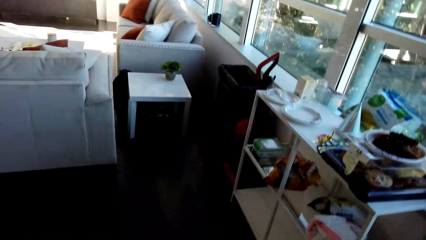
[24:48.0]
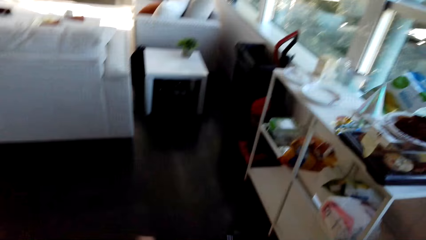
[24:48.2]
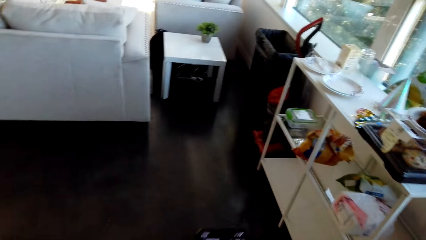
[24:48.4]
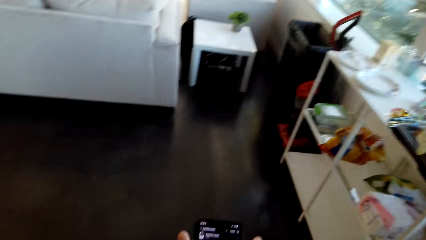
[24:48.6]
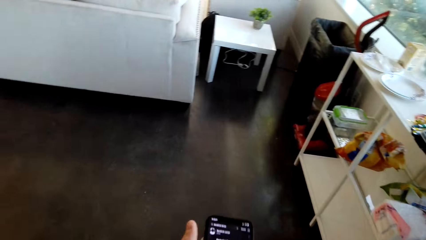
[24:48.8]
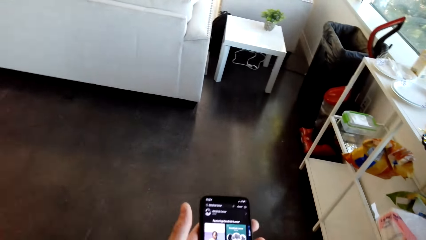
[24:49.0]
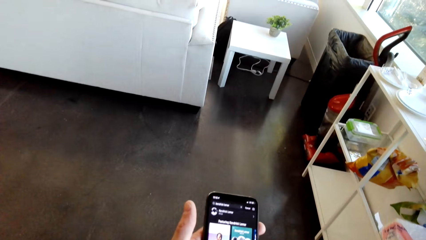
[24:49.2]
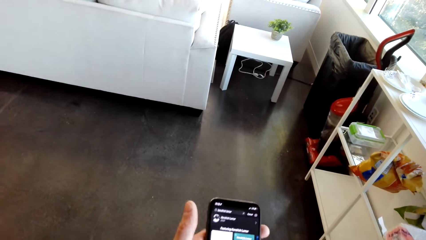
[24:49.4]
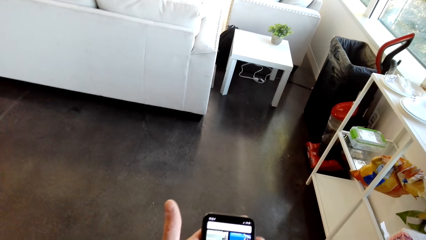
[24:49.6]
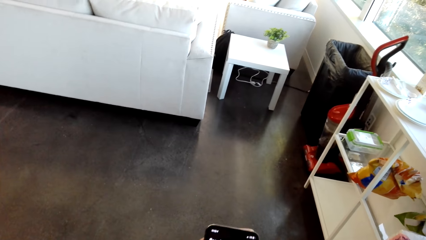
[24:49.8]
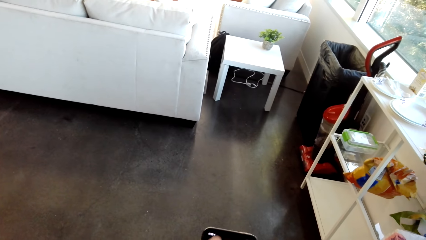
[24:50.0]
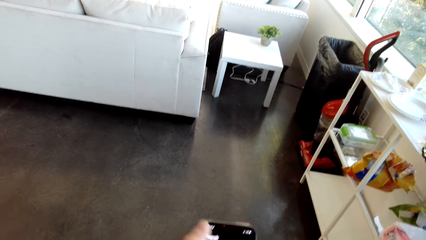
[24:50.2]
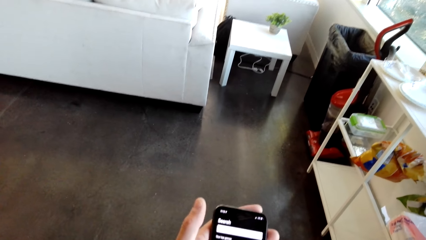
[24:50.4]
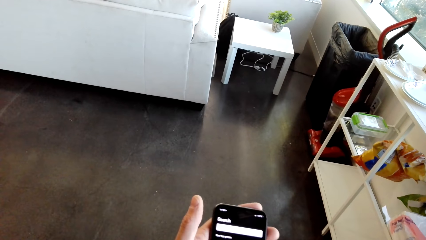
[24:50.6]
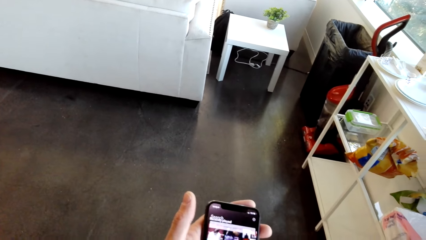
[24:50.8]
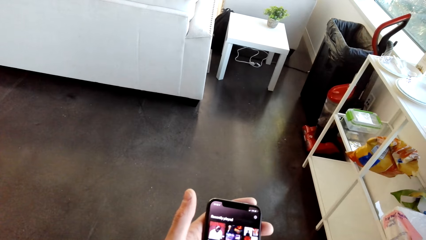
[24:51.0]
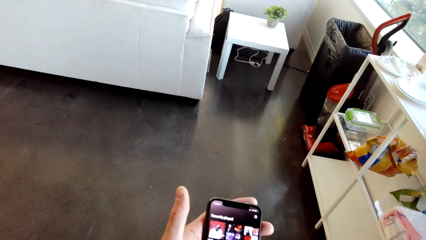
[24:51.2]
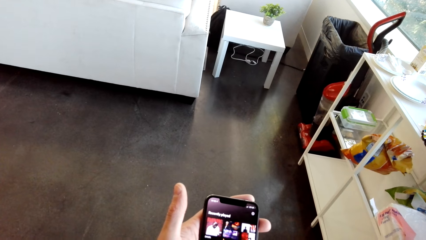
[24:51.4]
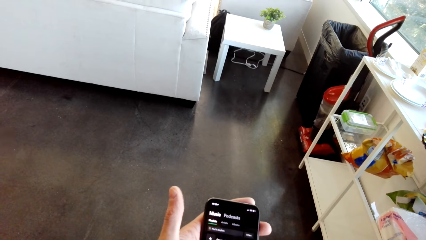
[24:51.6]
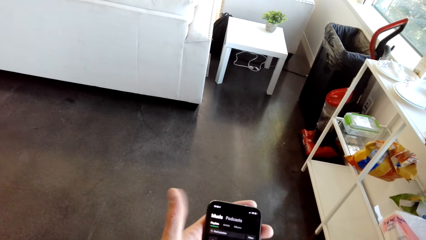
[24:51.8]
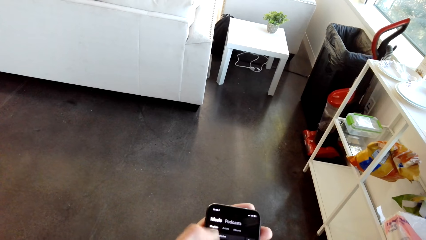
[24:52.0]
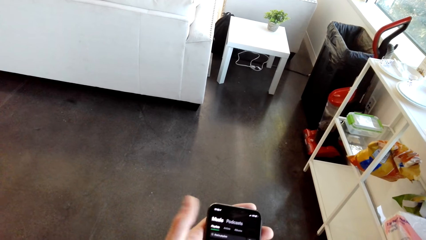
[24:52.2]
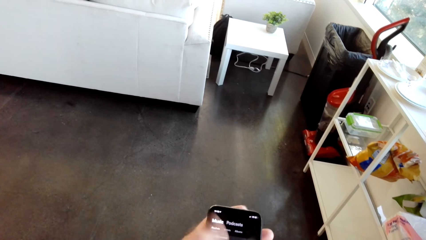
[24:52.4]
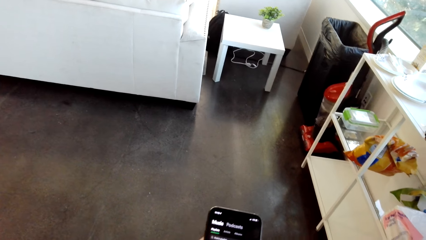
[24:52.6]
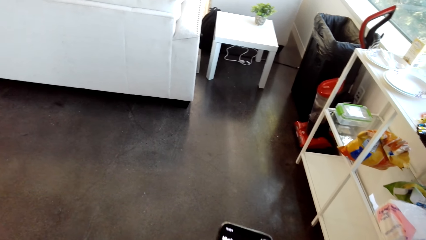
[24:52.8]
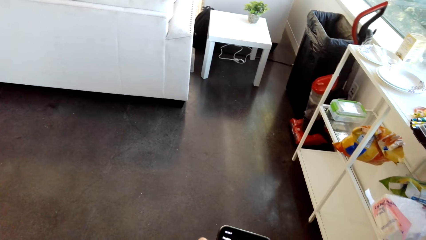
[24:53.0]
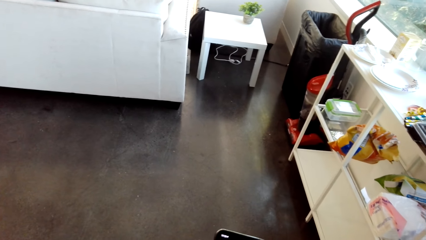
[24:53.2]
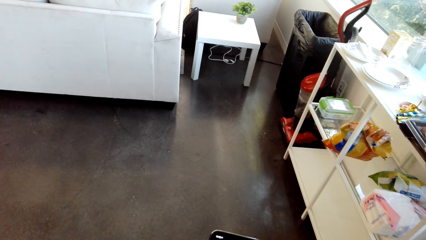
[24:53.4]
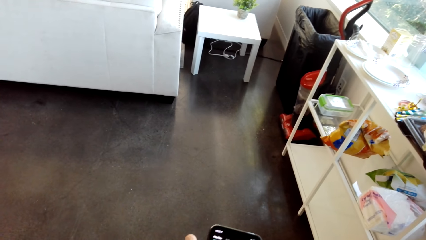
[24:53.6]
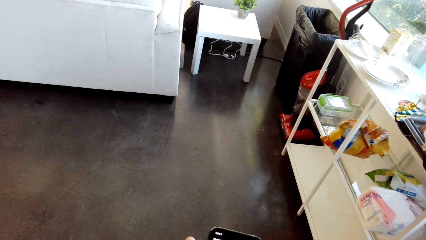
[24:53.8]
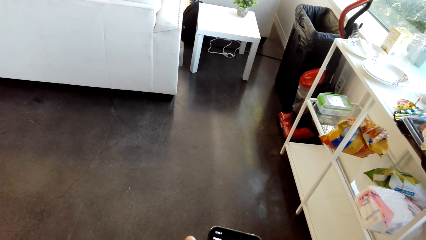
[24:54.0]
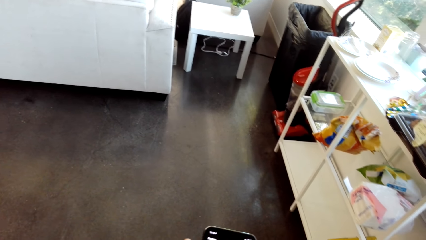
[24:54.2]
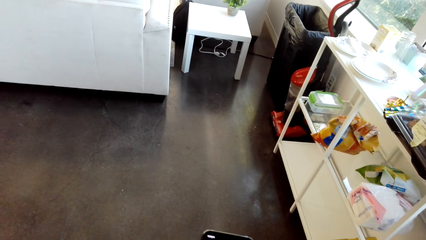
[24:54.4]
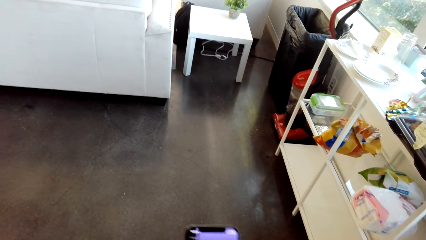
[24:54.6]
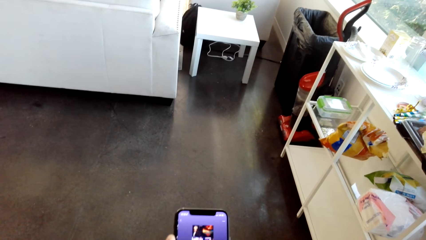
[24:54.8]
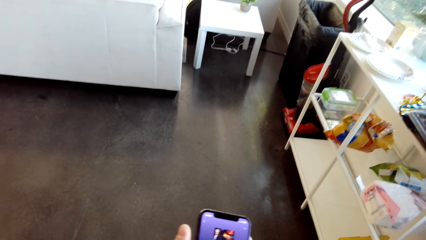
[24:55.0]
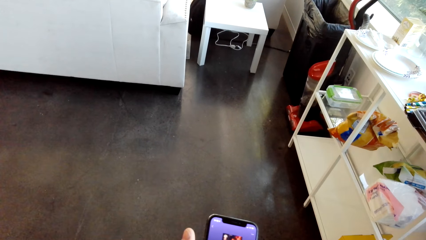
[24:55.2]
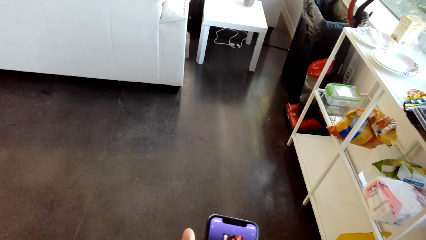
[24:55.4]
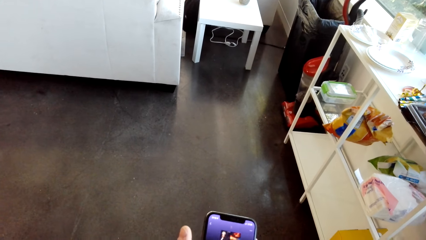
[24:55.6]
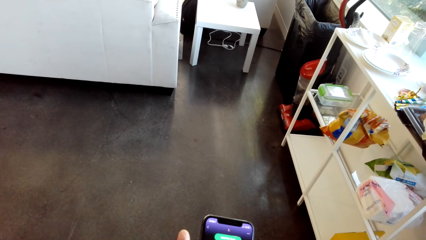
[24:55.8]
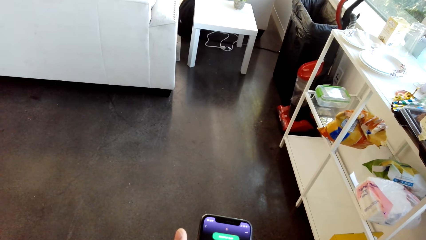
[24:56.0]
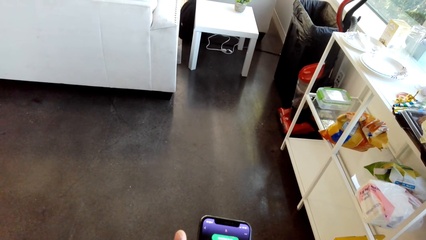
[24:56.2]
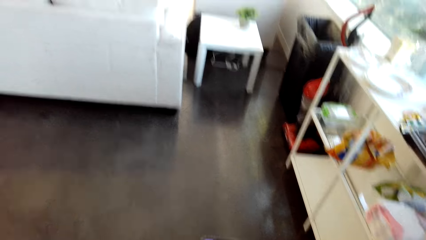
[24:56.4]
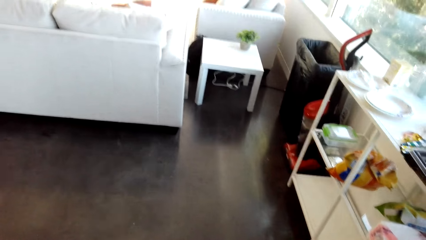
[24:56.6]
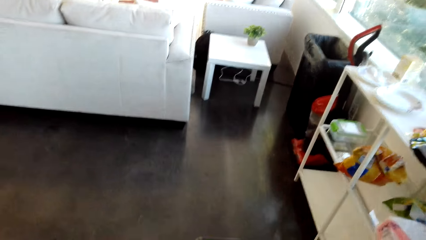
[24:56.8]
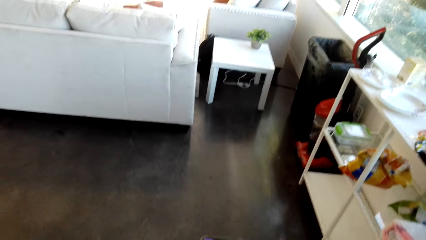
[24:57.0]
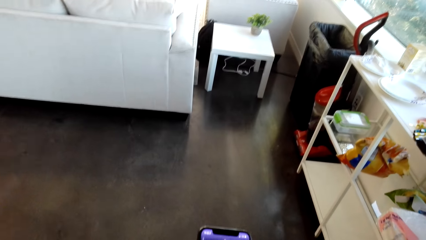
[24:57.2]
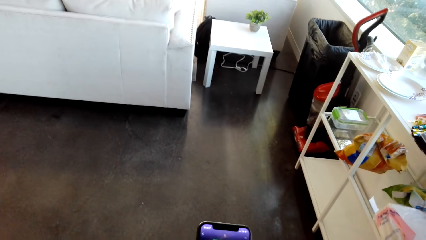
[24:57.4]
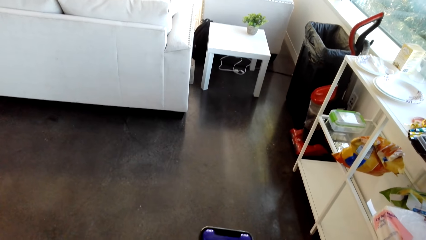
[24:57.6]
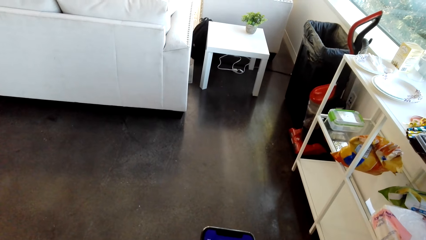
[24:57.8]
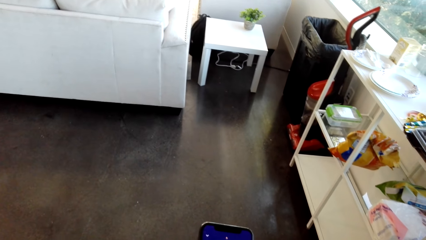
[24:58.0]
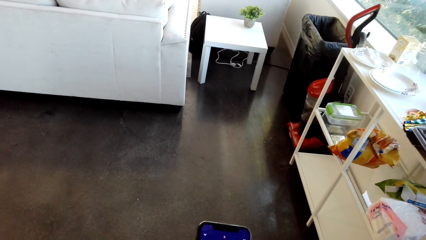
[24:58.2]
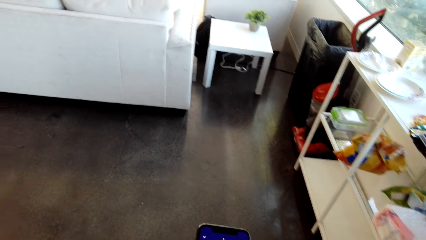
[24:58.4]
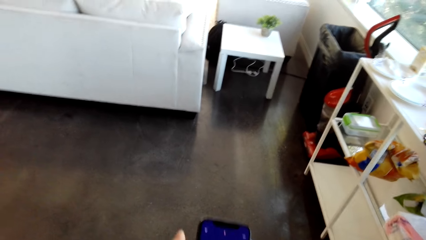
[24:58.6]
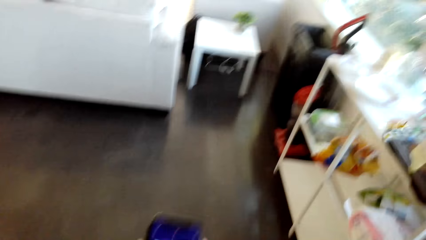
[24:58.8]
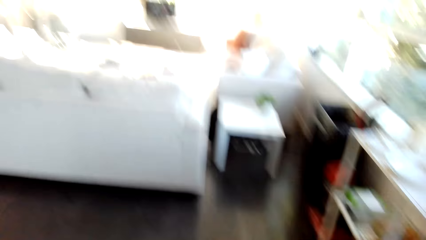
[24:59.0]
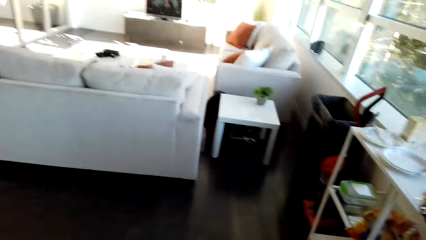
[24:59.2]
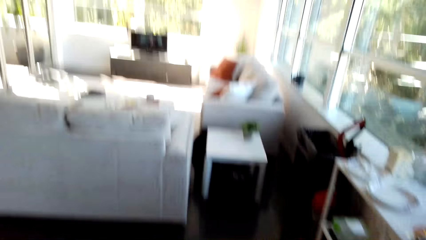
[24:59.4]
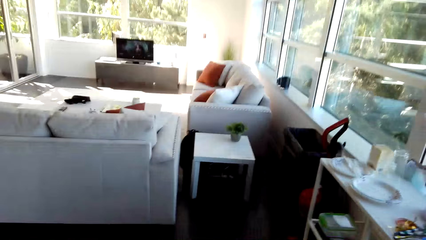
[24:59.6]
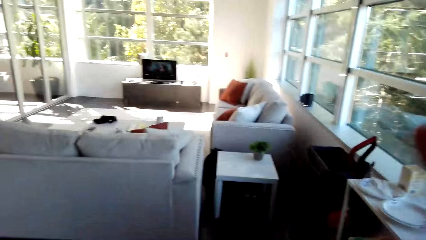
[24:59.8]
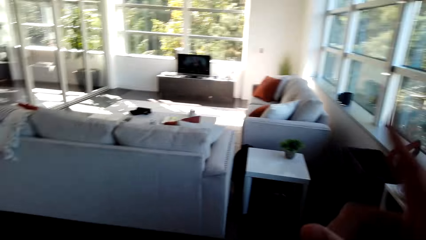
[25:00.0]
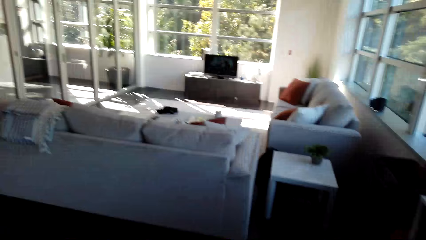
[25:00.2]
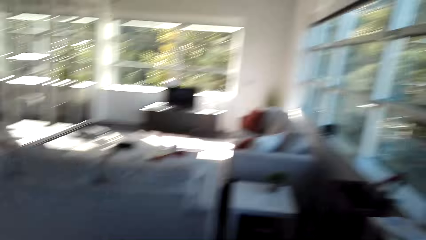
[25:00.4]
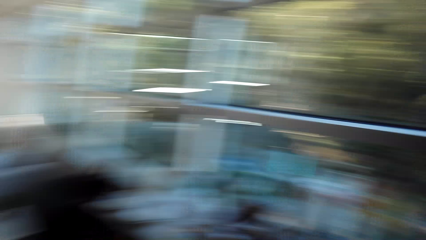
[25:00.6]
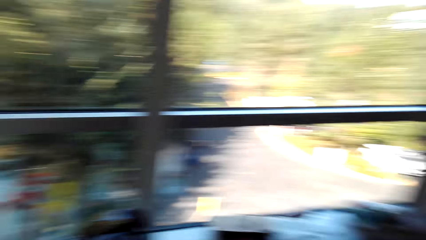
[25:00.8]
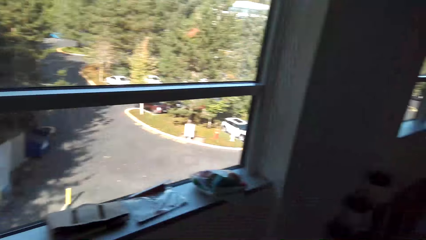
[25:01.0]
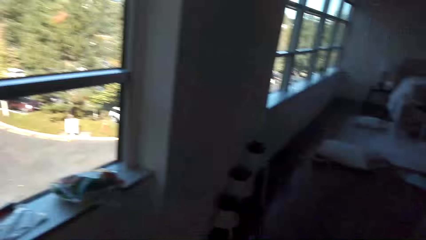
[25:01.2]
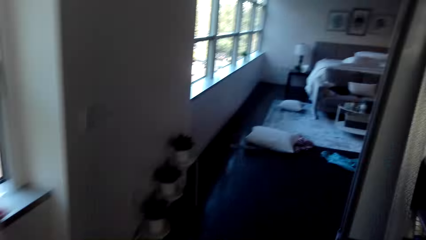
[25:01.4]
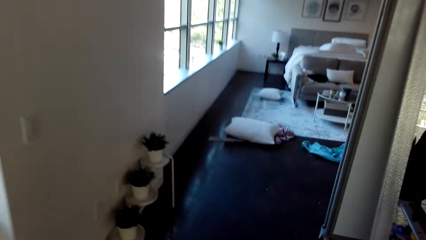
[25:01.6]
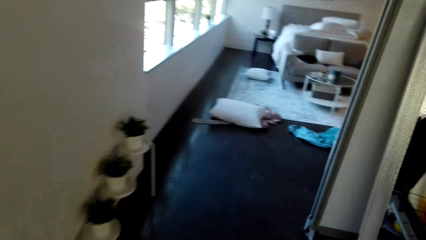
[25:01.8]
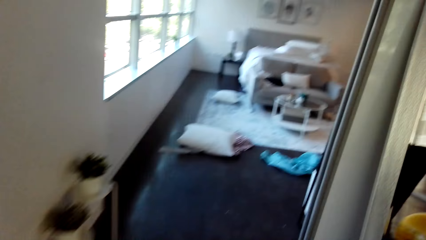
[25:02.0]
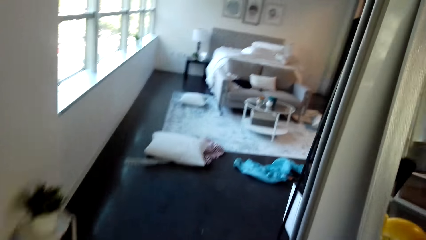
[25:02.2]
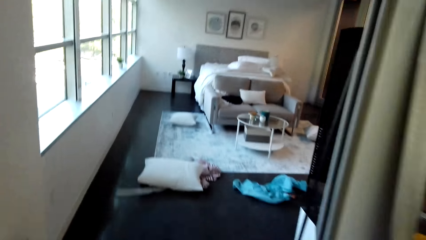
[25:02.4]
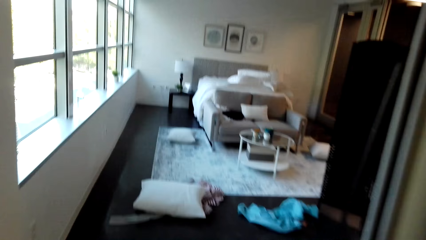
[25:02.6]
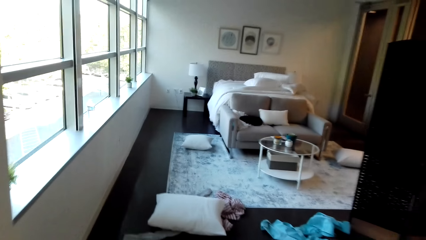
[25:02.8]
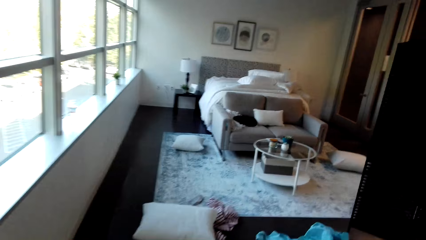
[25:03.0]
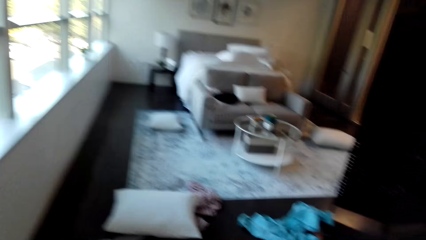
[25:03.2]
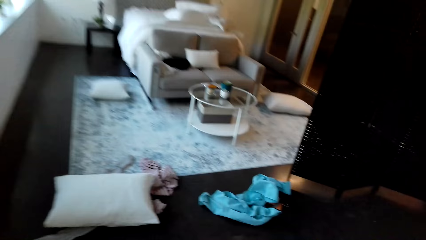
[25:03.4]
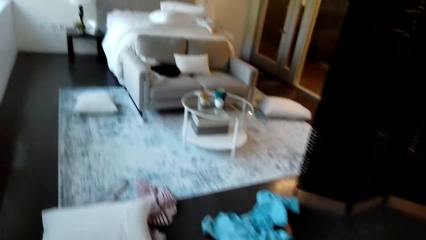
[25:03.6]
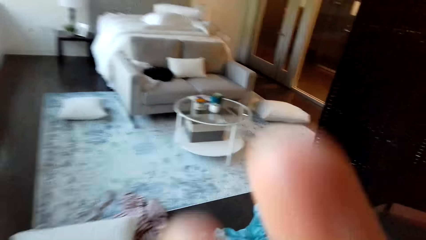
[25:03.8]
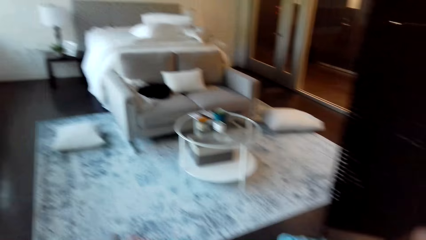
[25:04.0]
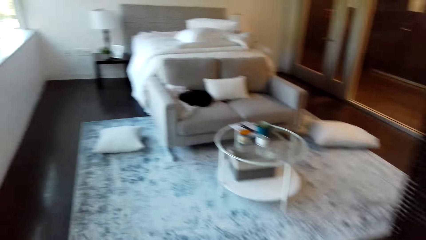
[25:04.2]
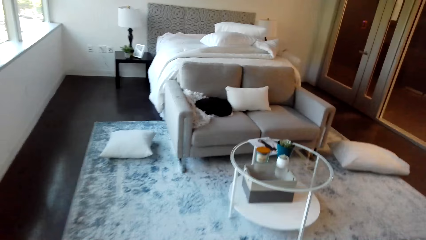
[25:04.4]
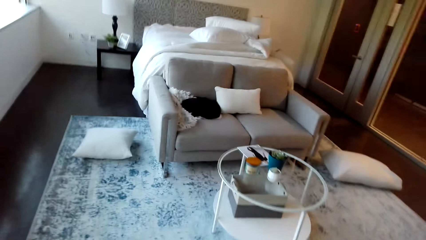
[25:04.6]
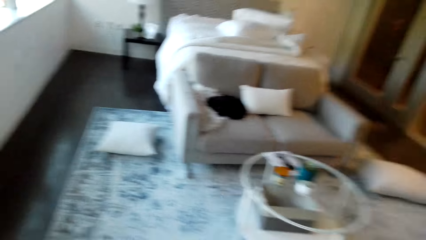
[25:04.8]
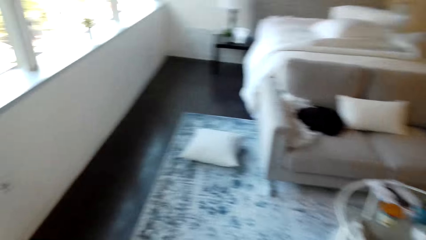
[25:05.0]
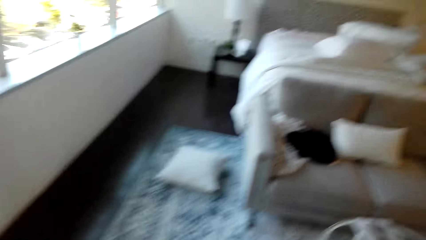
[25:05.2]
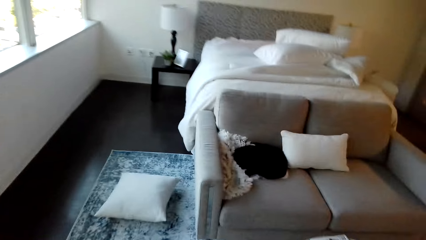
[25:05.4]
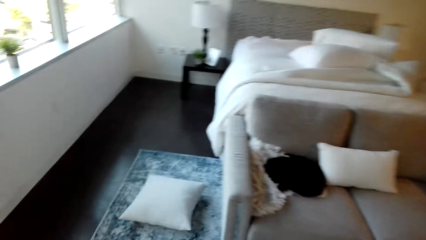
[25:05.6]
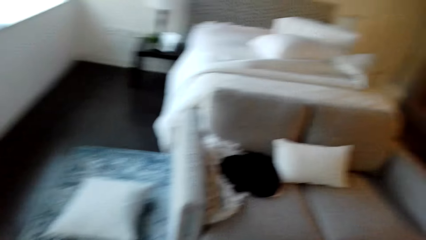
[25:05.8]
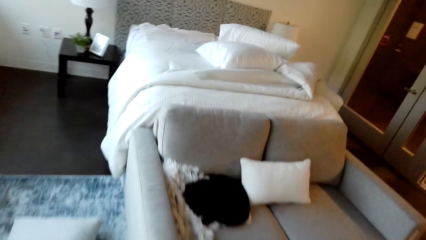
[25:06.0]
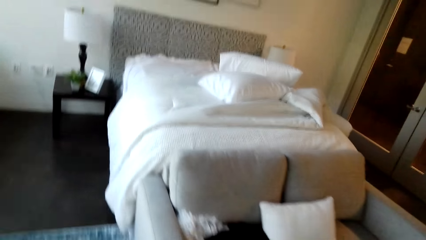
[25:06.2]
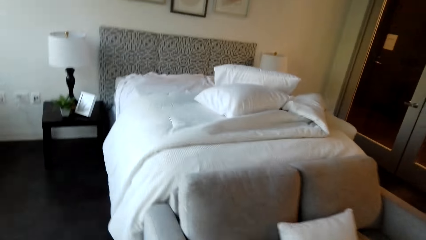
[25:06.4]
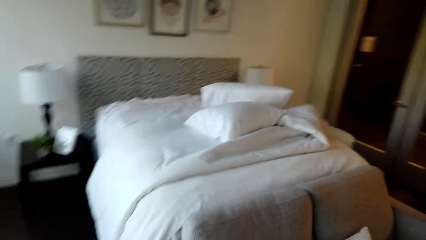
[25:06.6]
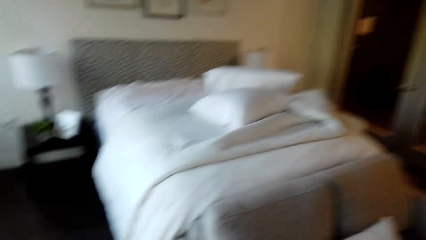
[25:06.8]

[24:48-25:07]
The camera wearer operates a phone. They walk around the house.
